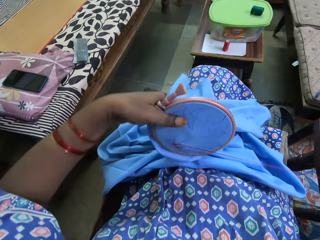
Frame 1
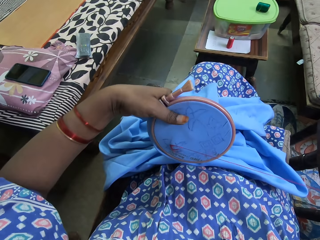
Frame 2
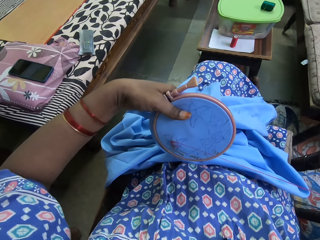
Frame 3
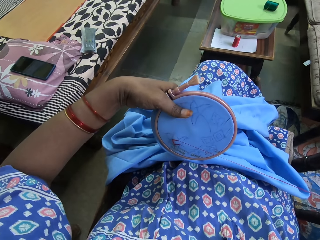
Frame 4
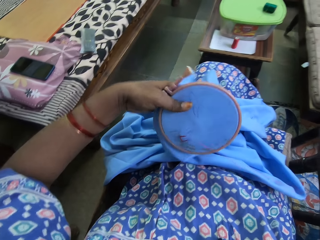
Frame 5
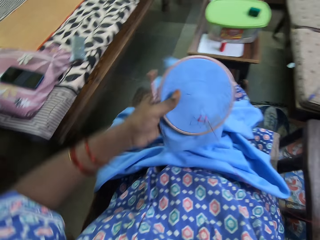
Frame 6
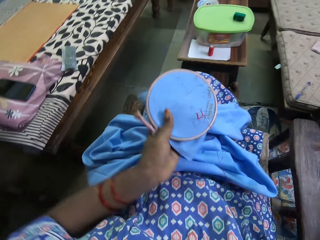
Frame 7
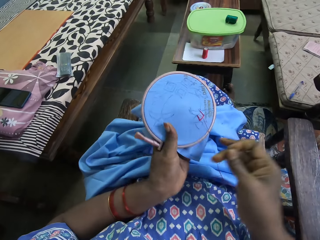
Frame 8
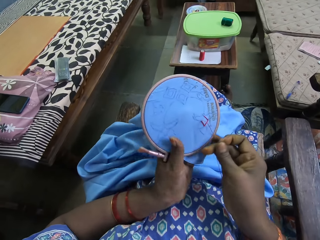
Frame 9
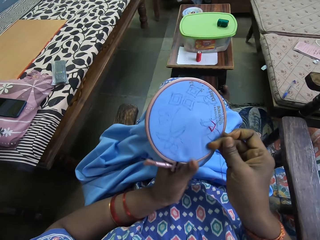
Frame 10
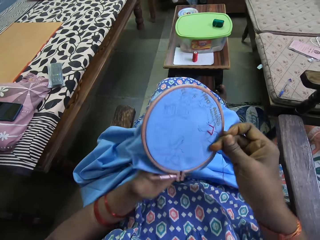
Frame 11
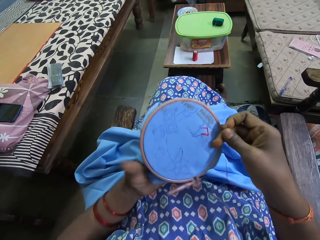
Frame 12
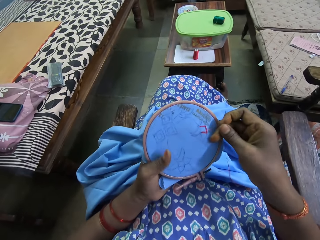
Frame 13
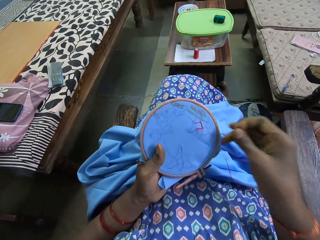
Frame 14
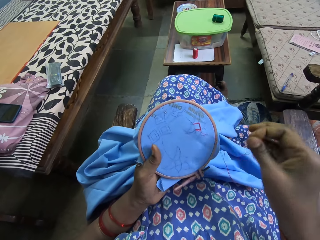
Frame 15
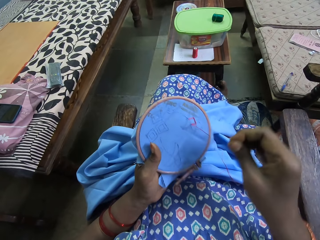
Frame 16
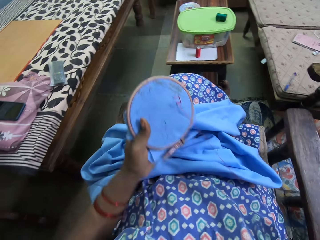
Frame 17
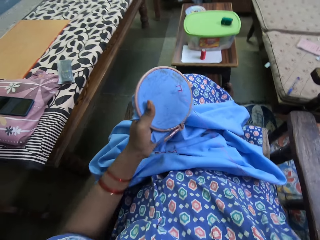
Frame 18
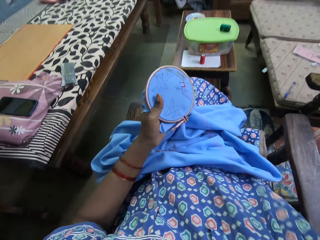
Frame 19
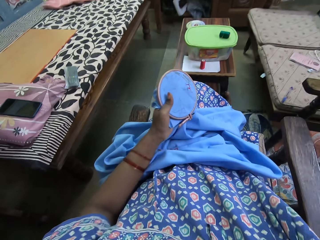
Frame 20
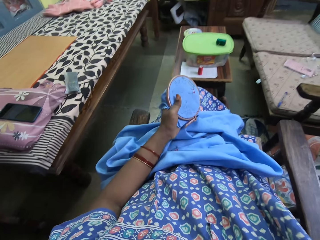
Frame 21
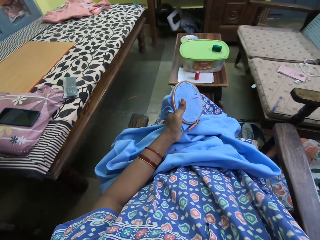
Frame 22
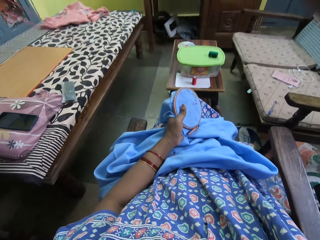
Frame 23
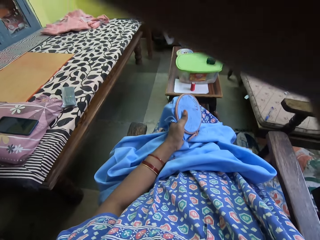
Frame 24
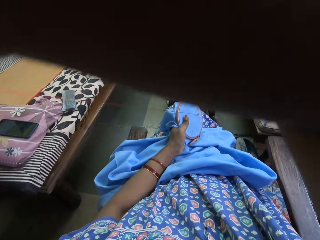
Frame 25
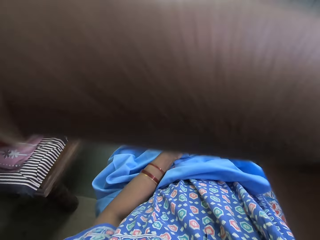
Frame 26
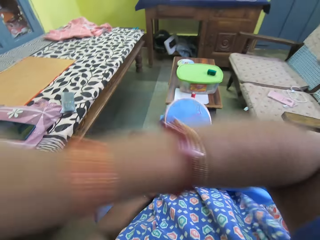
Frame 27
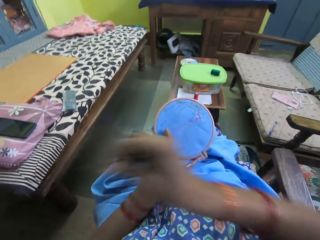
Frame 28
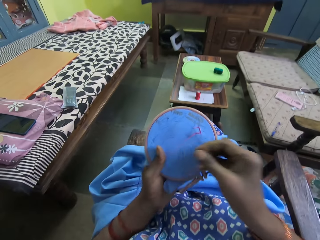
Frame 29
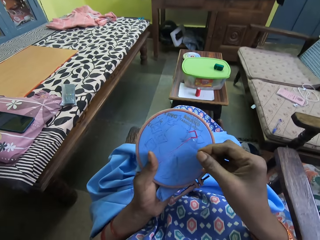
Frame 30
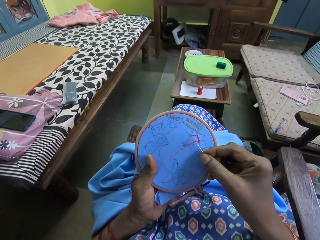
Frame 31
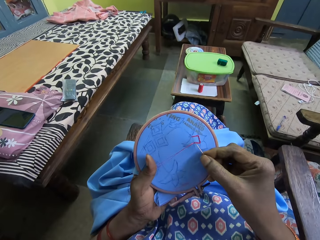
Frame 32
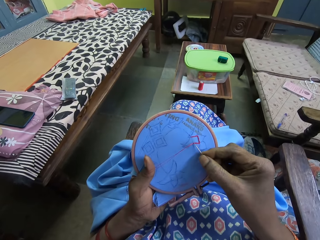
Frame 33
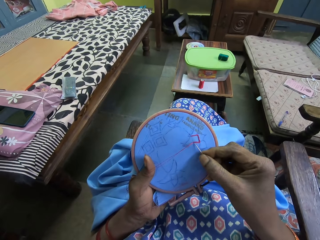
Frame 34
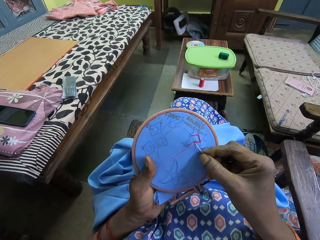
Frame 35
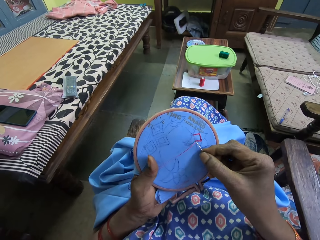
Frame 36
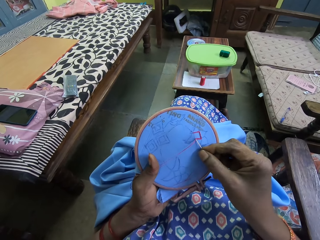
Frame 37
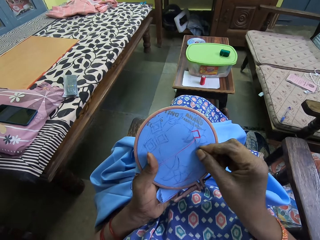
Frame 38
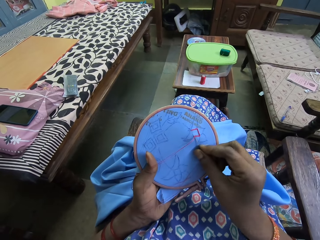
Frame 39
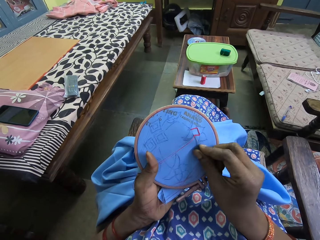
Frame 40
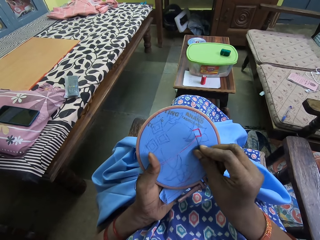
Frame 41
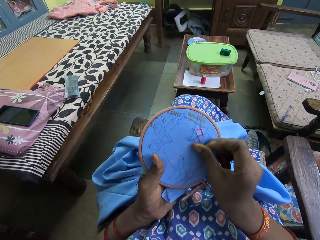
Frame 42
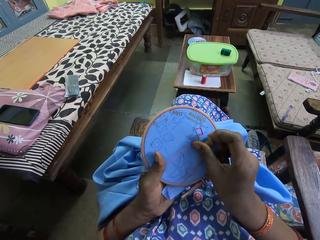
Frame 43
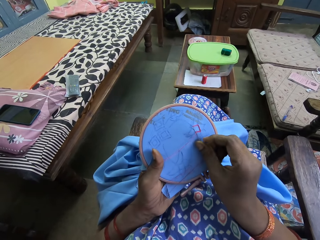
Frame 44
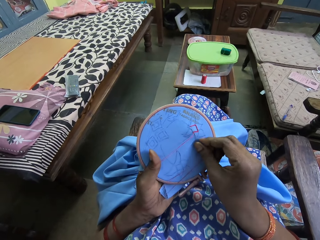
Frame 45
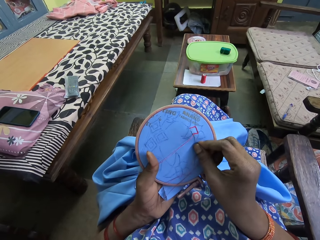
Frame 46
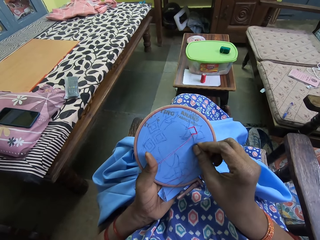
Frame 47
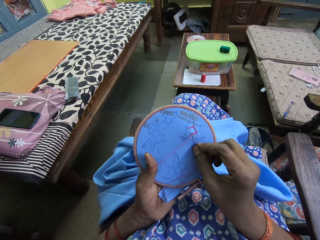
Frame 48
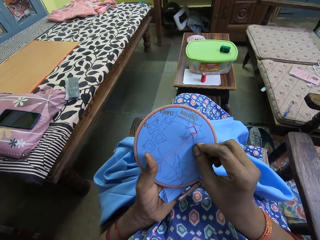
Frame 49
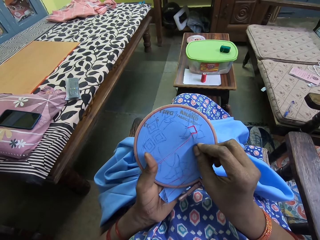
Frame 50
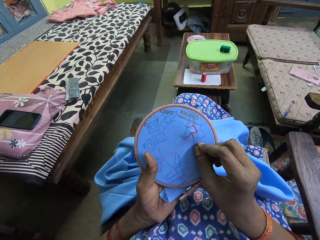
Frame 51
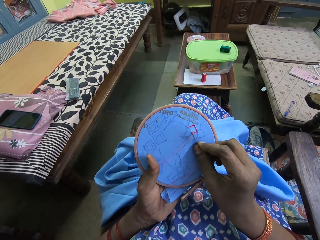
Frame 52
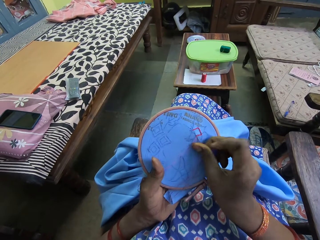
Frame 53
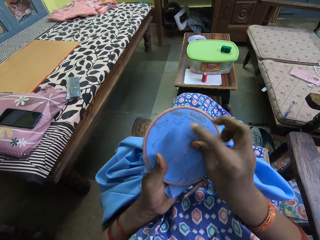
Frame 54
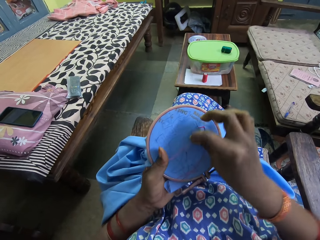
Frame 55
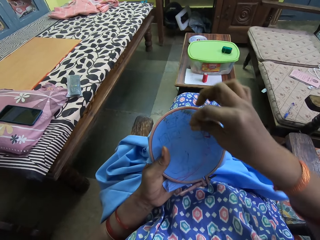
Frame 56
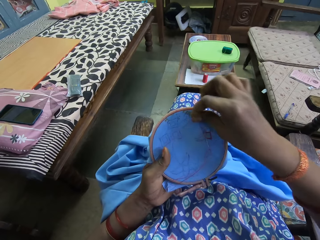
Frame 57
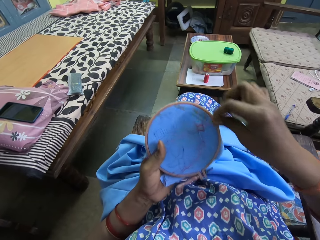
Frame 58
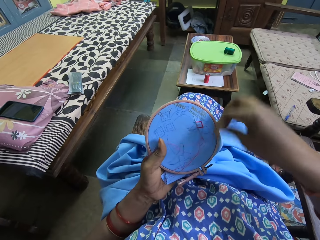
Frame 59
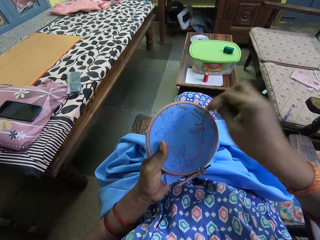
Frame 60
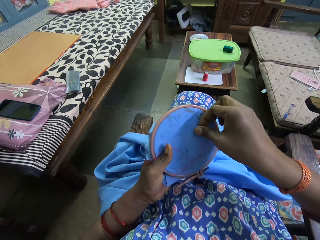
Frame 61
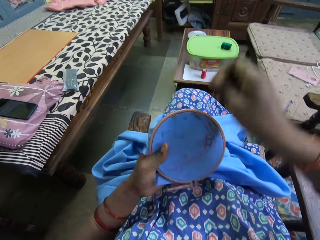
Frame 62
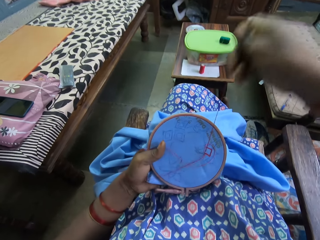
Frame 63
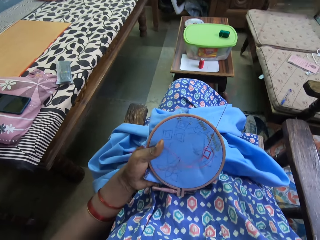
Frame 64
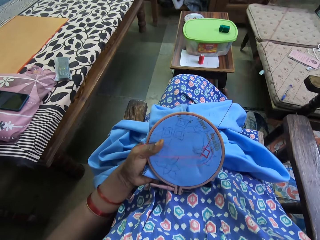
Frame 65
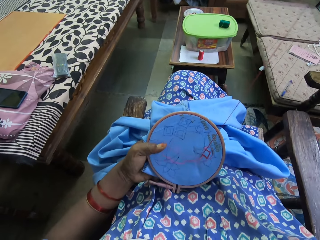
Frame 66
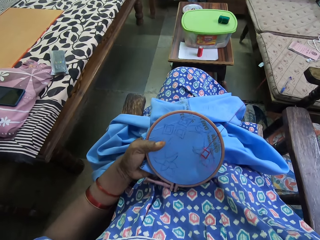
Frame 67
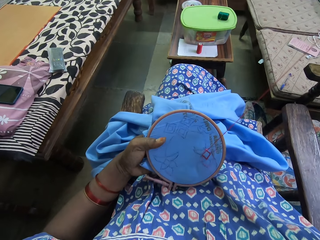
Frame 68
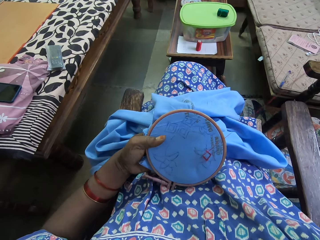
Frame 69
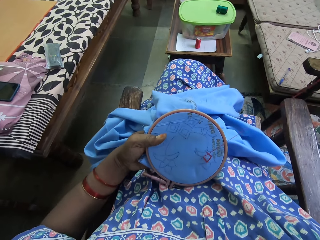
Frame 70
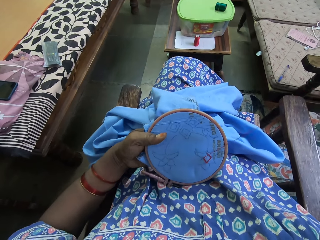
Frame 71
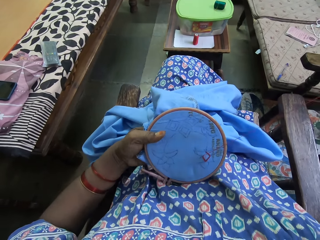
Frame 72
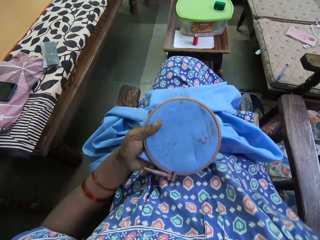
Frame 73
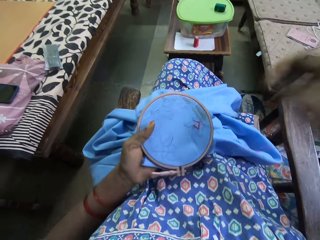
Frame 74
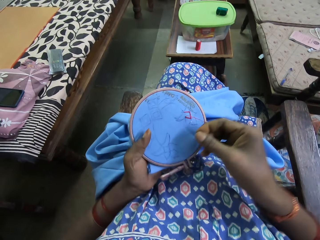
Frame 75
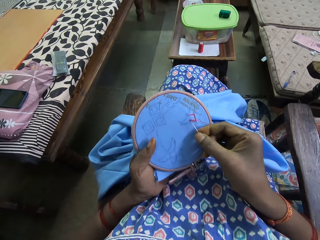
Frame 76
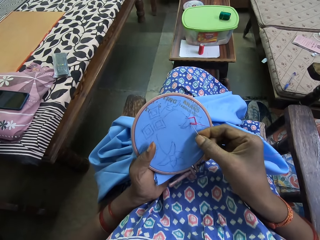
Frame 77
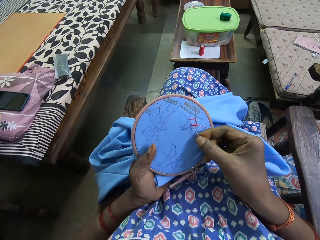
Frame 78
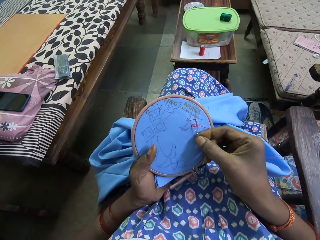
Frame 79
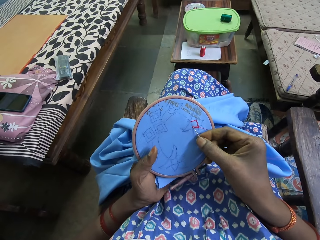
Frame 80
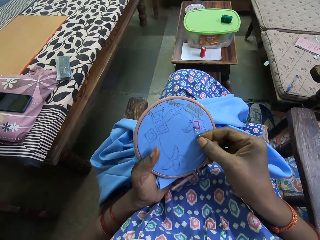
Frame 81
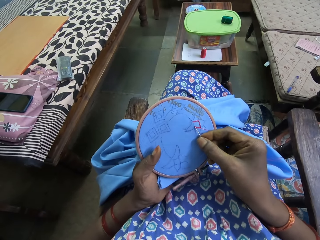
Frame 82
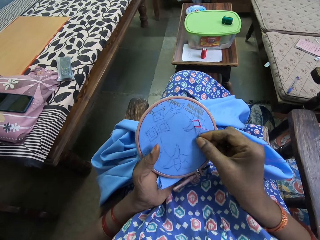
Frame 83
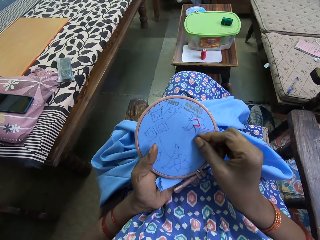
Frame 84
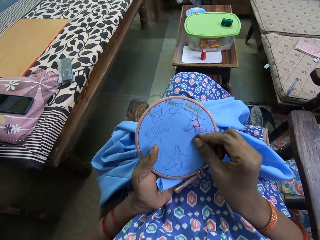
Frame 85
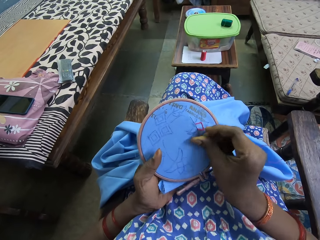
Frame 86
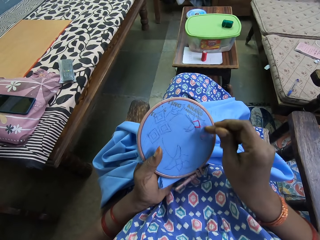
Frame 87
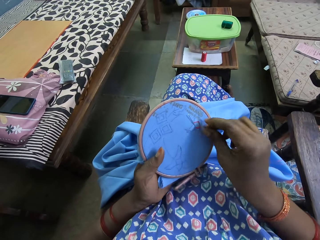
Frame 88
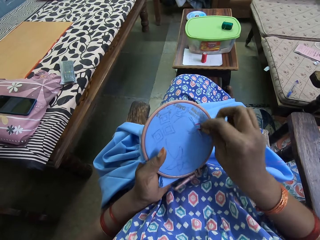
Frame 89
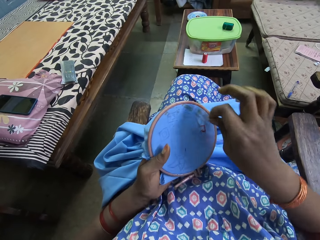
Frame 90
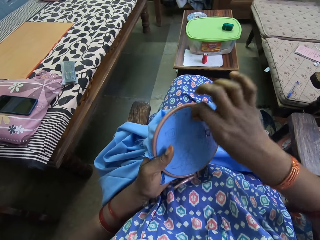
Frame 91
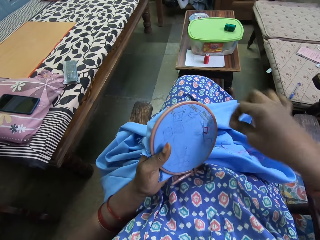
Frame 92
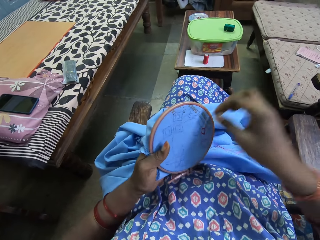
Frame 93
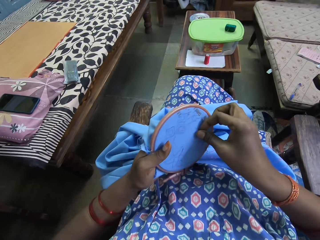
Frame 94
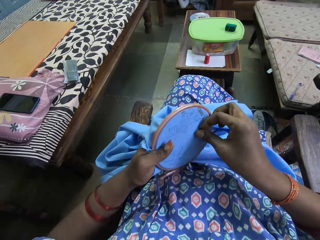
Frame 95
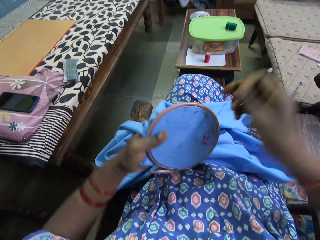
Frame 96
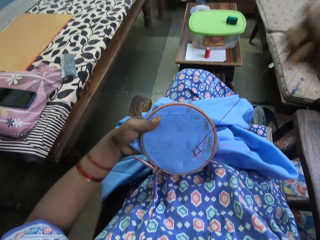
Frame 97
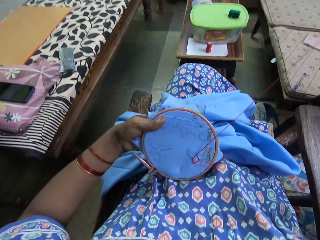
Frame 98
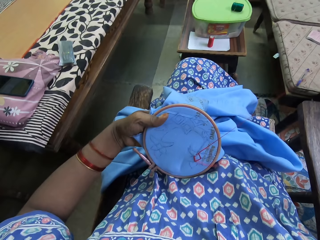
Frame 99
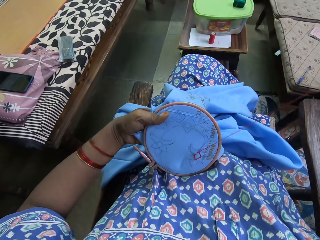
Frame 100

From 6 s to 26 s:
The camera wearer holds the embroidery hoop with the piece of fabric in it with her hands. She adjusts the embroidery hoop on the piece of fabric in her right hand. She embroiders the piece of fabric in the embroidery hoop in her left hand with a needle and a thread in her right hand. She embroiders the piece of fabric again.

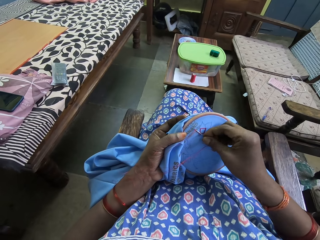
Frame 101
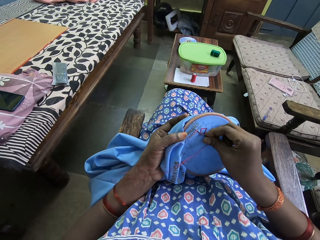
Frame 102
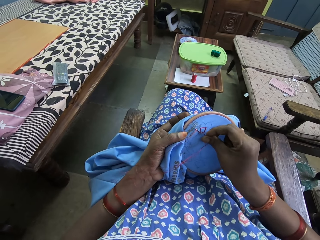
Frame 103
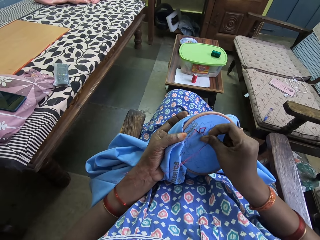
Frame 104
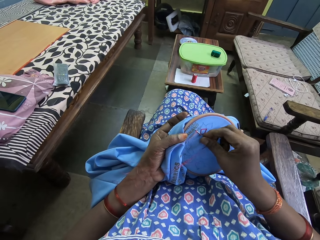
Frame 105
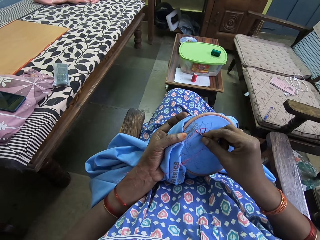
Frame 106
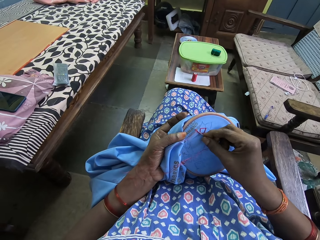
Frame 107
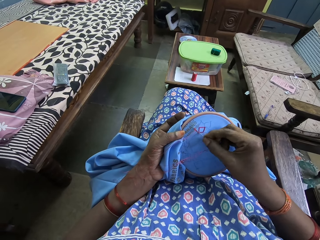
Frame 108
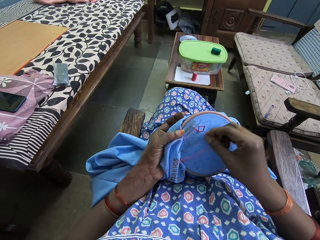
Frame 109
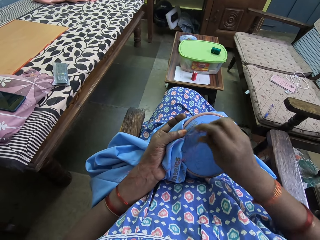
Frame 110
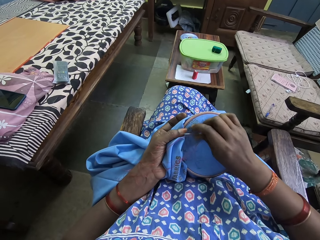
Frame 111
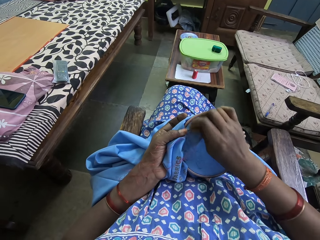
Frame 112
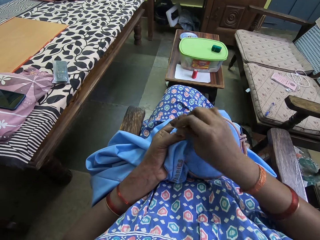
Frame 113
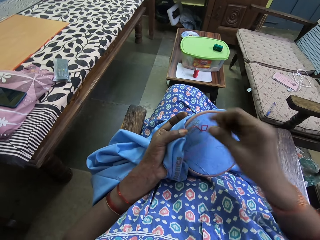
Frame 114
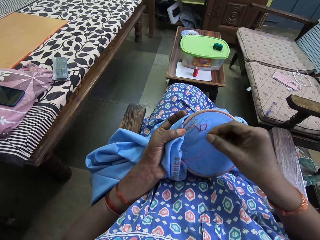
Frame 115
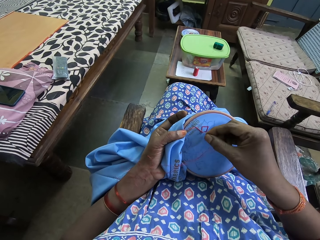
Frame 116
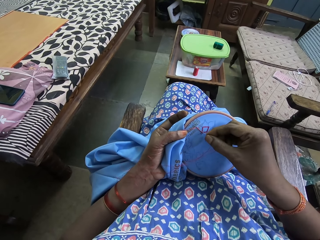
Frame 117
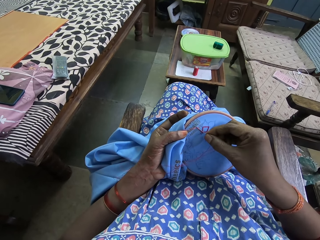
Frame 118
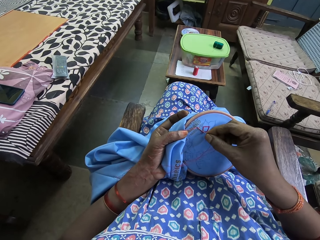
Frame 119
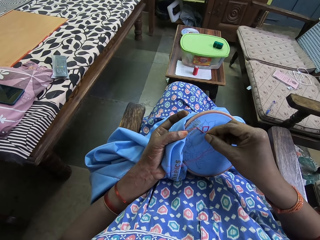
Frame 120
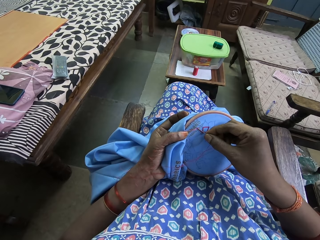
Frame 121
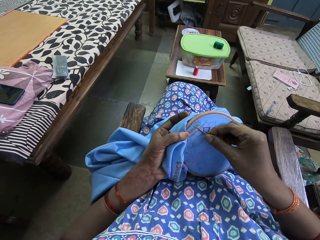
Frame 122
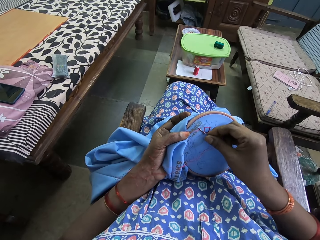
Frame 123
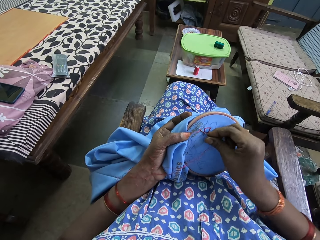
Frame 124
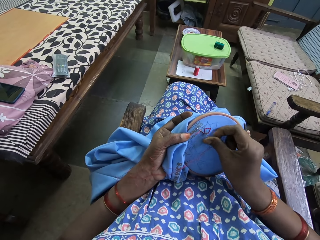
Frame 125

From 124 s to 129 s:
The camera wearer adjusts the thread on the embroidery hoop on the piece of fabric with her right hand. She embroiders the piece of fabric in the embroidery hoop in her left hand with a needle and the thread in her right hand.
